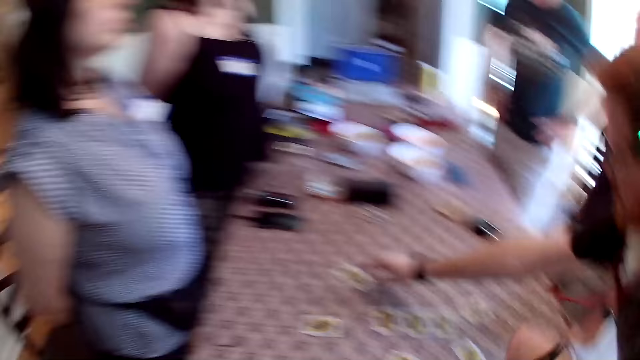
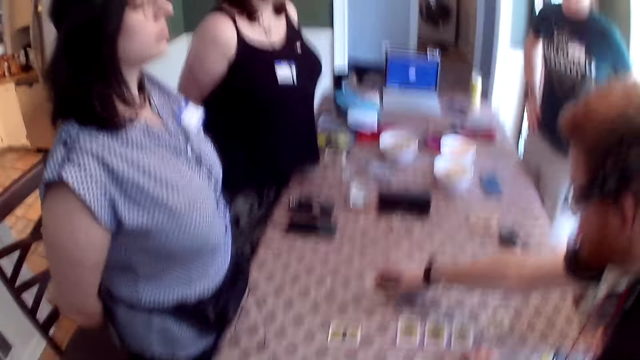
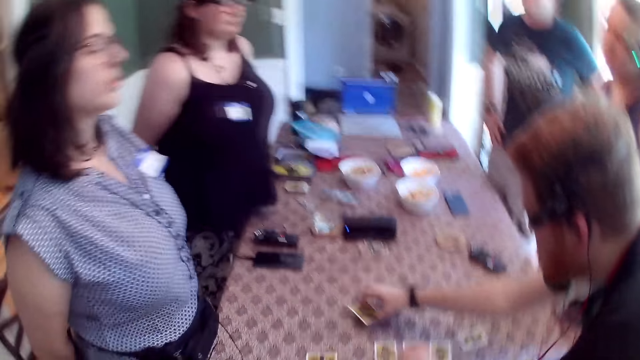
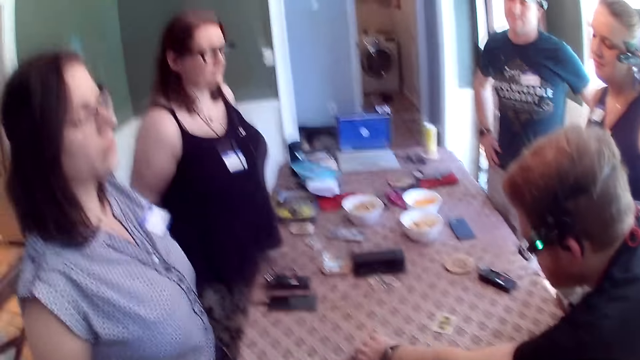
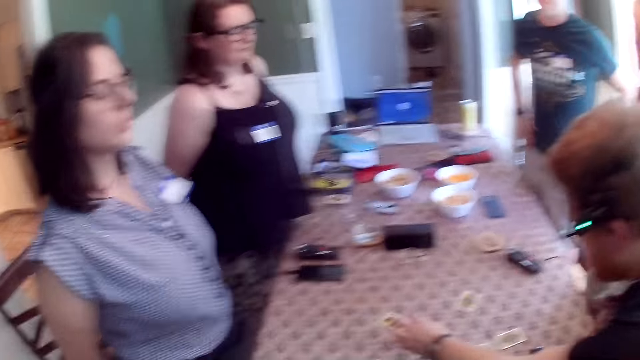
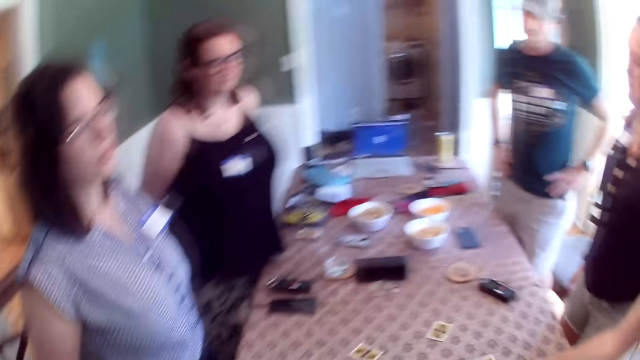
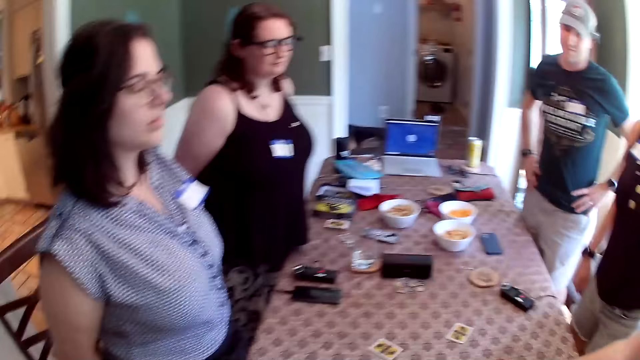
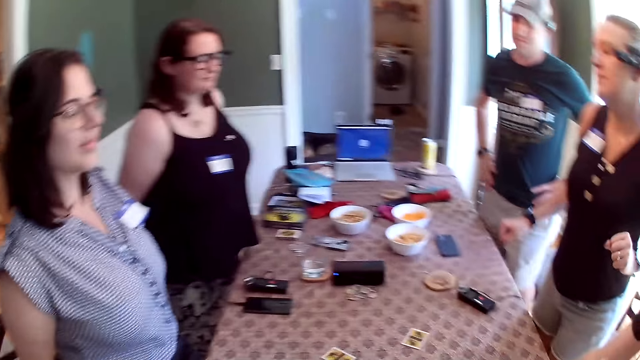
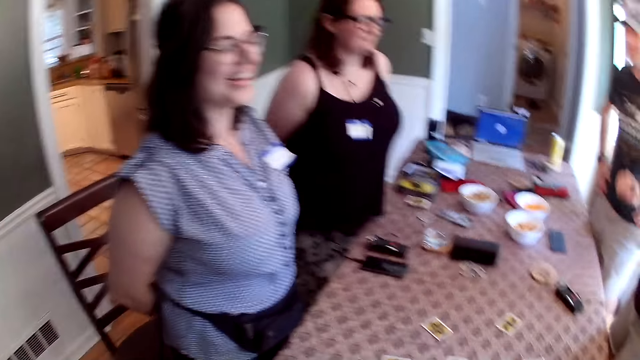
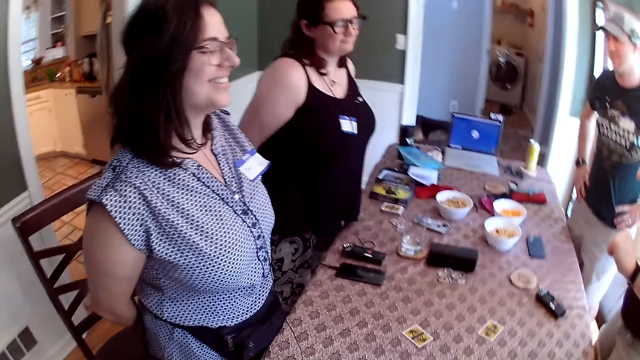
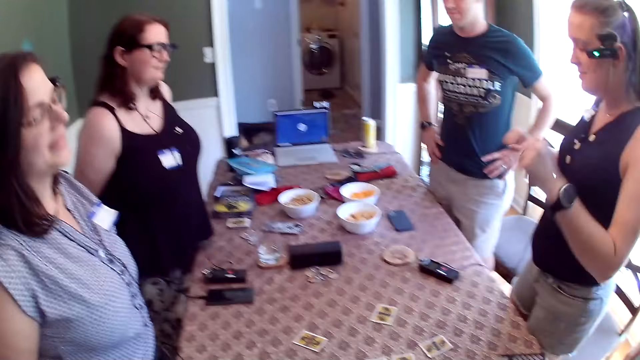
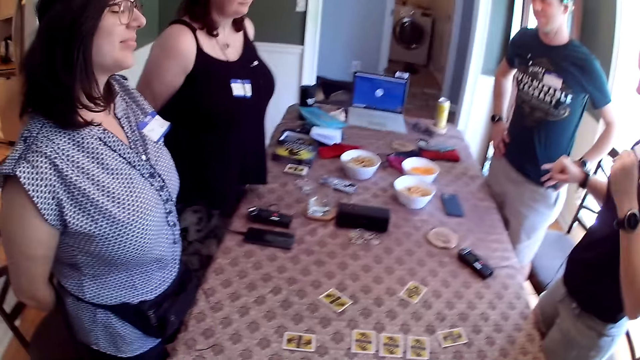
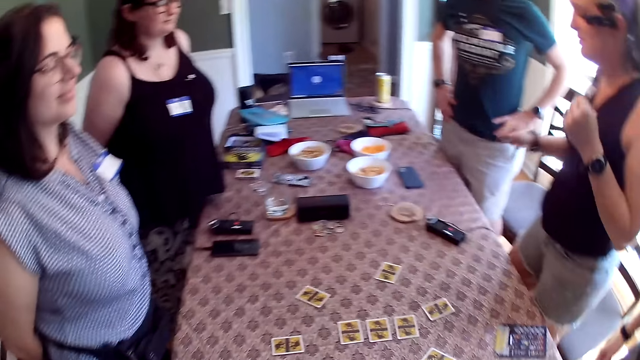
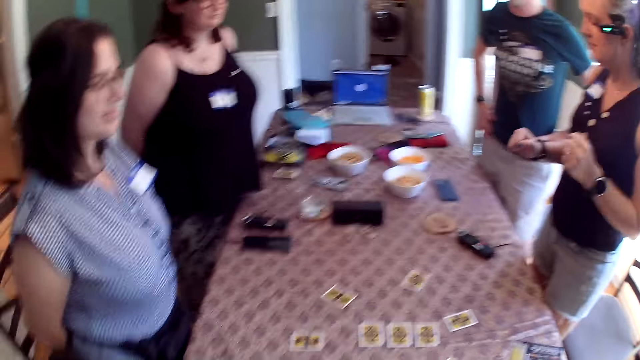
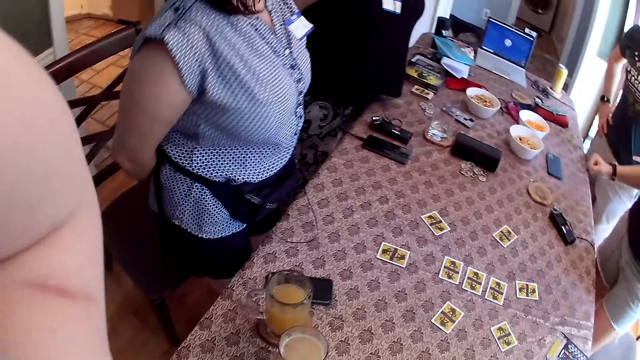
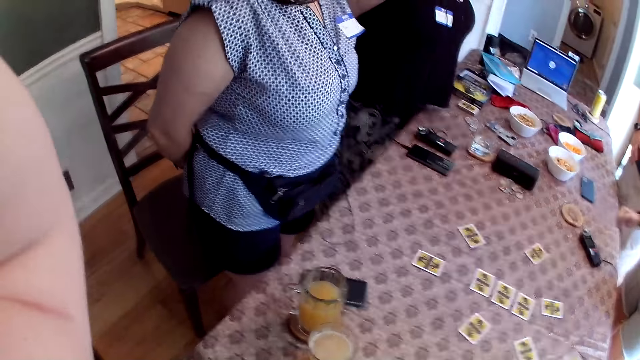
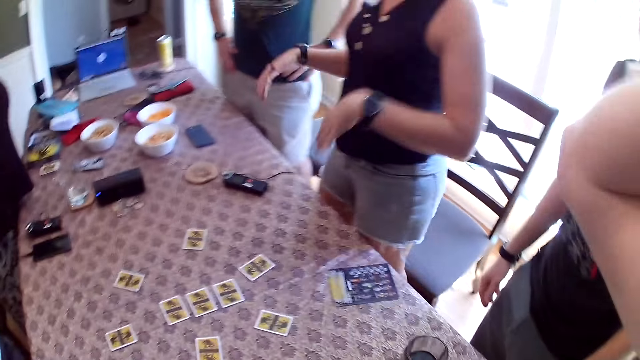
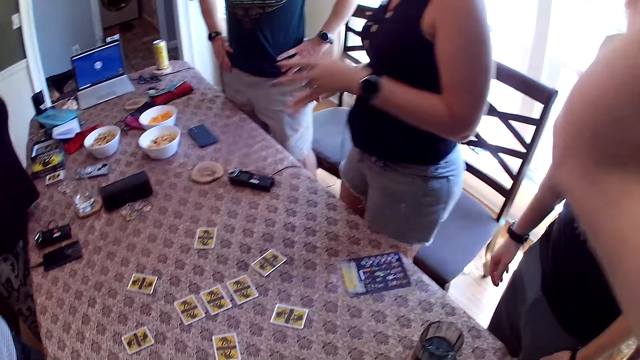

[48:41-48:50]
The man switches two role cards on the table with his hand. The camera wearer moves his body.

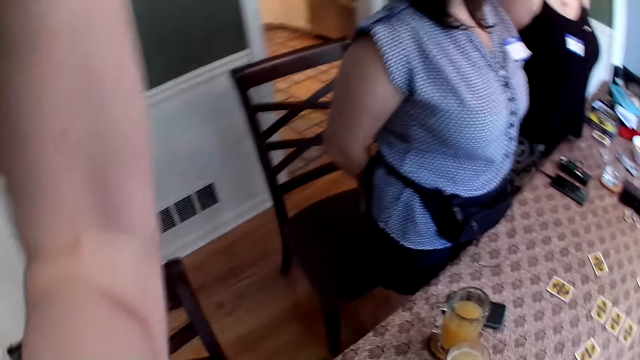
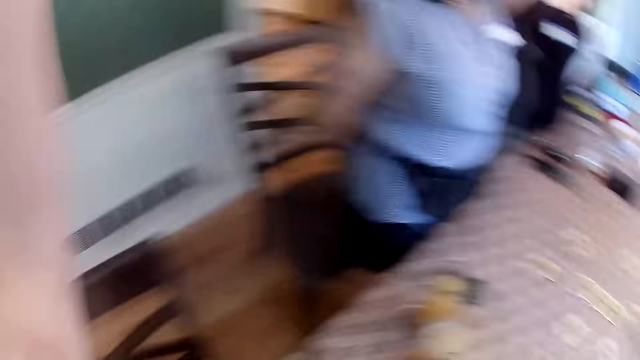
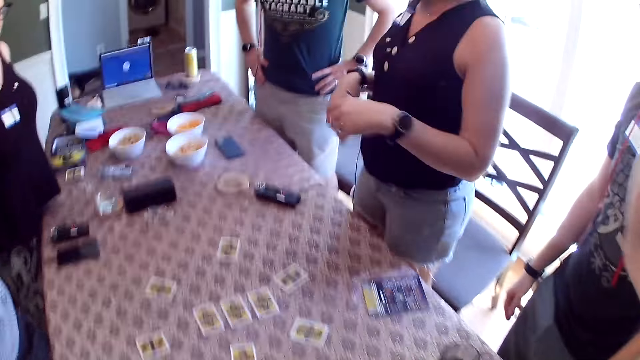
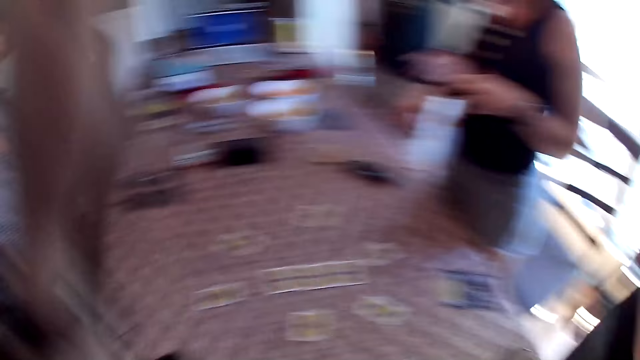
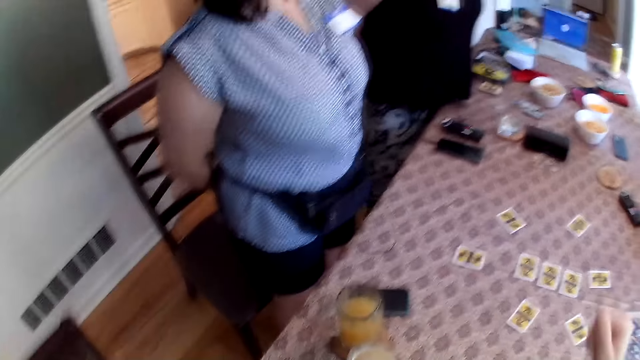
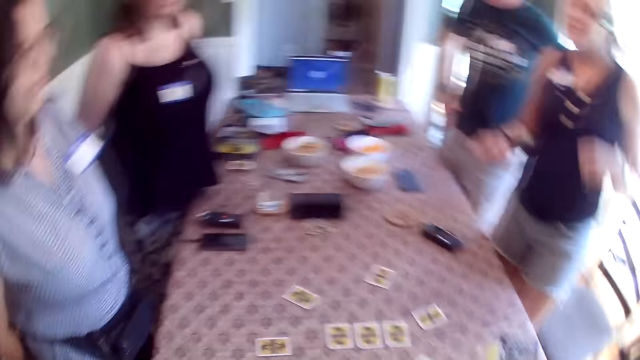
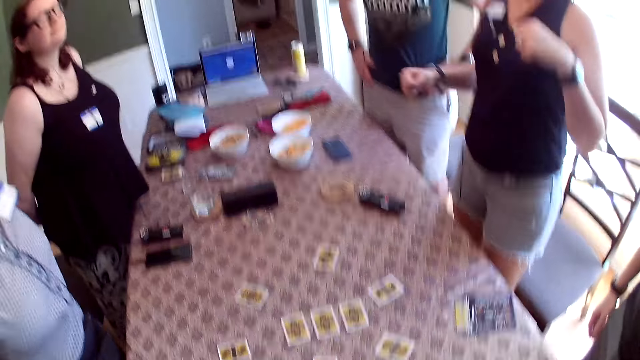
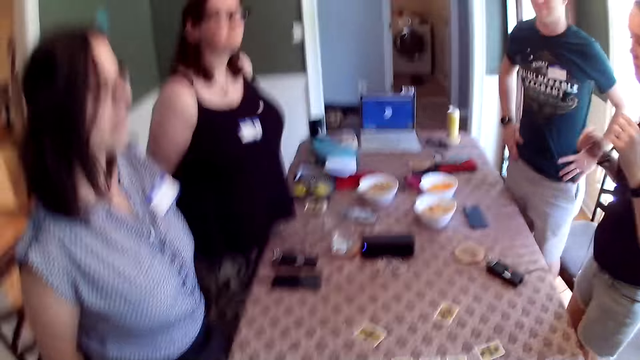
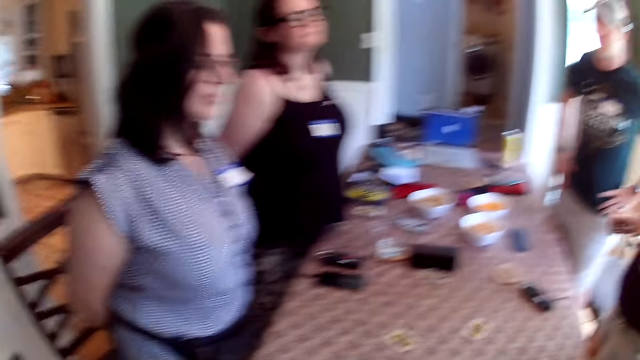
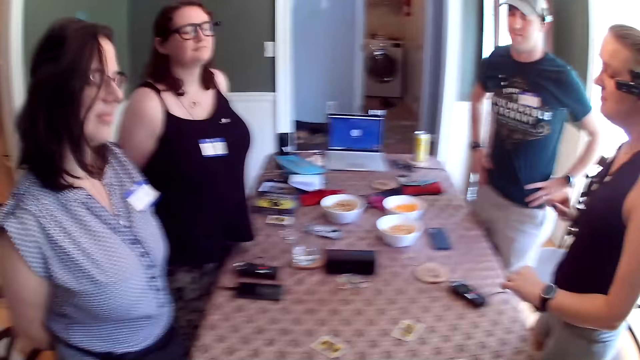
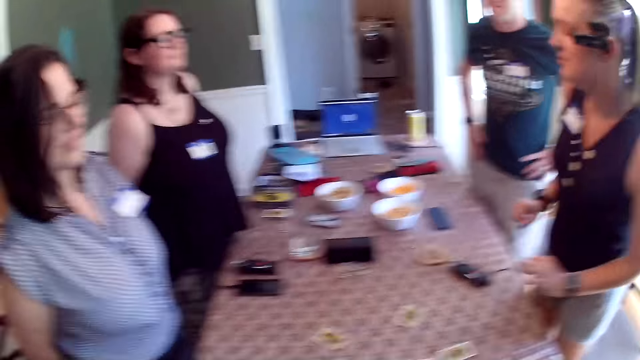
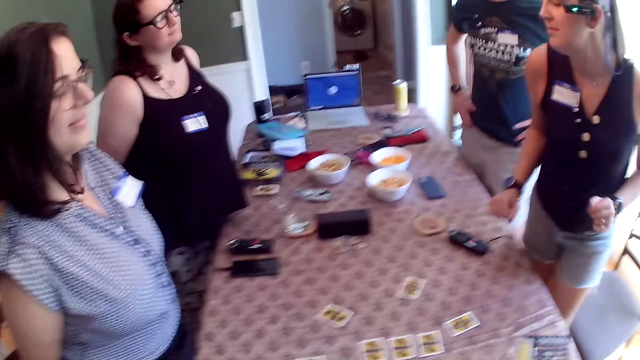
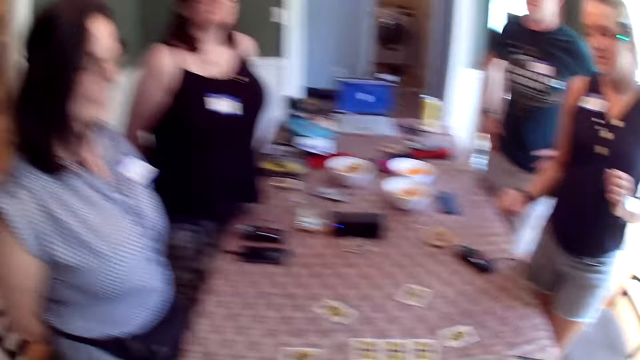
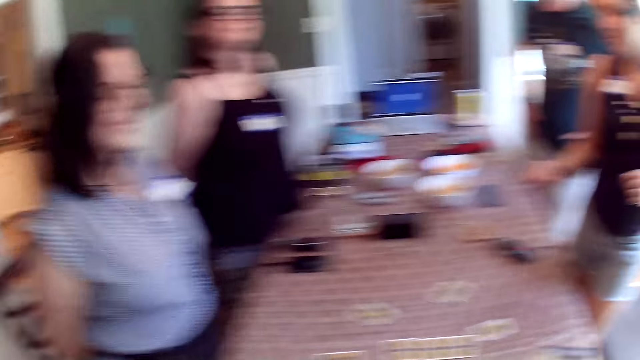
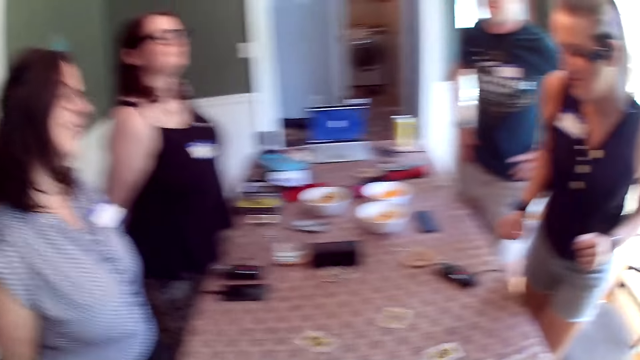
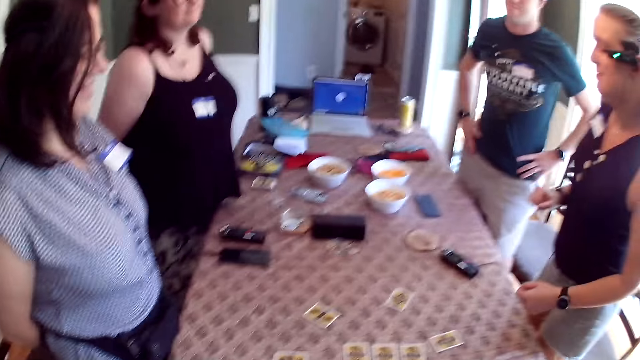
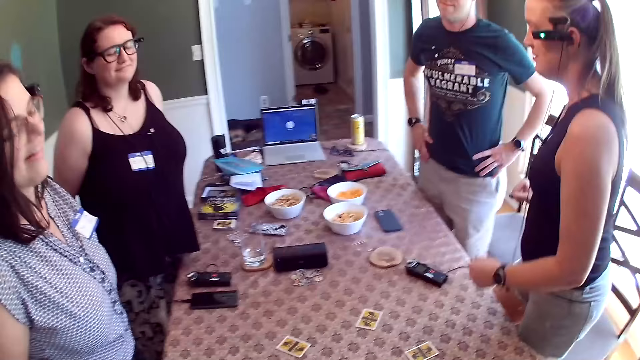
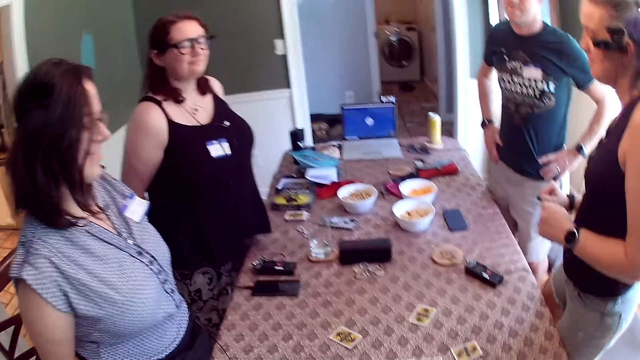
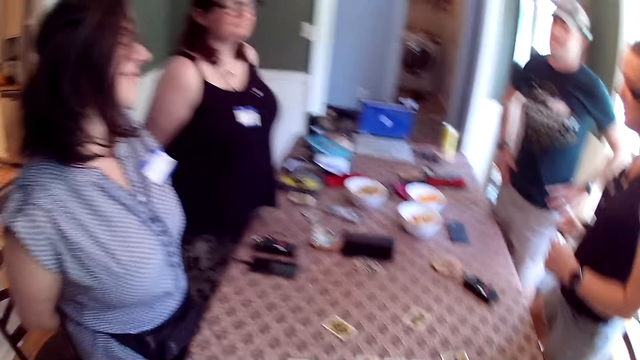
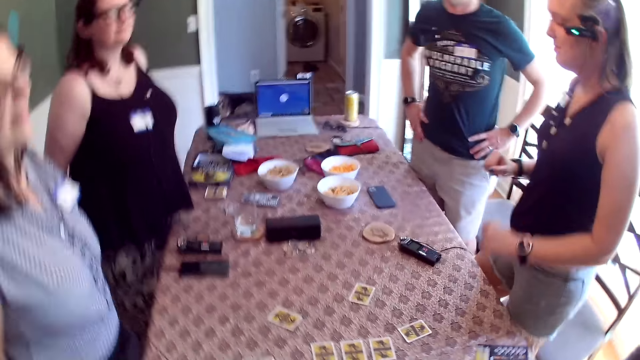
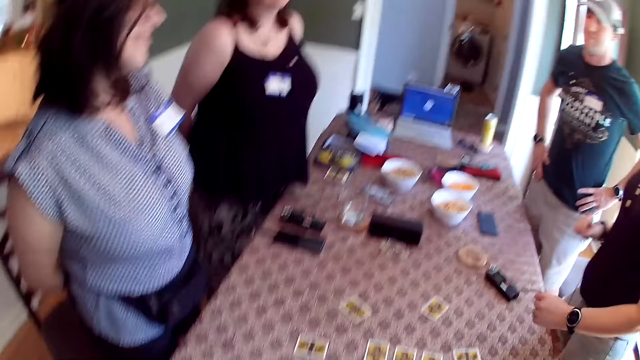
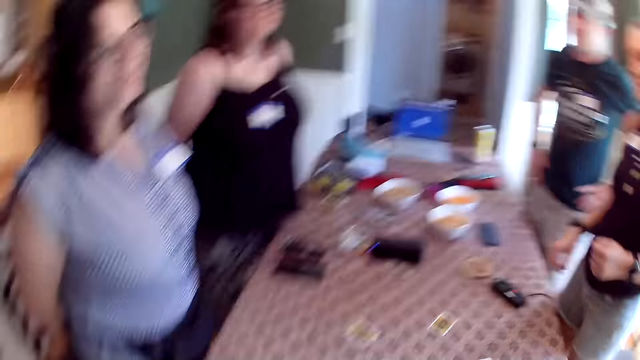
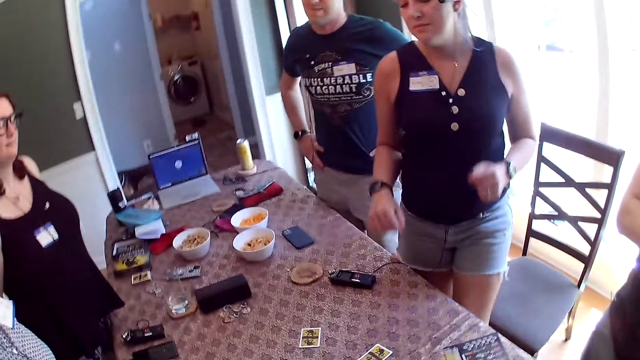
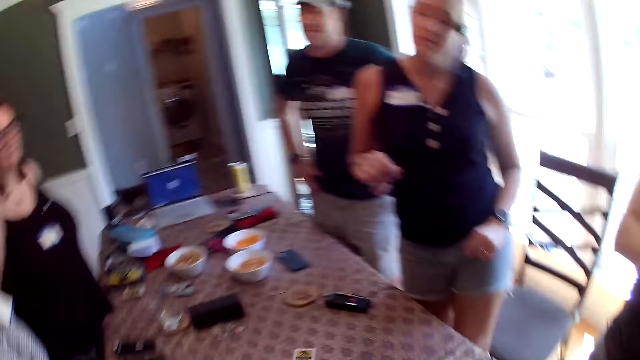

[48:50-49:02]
The camera wearer speaks to the group of people at the table. They dance with the group of people.
